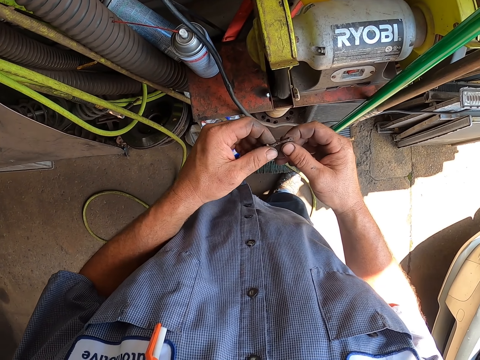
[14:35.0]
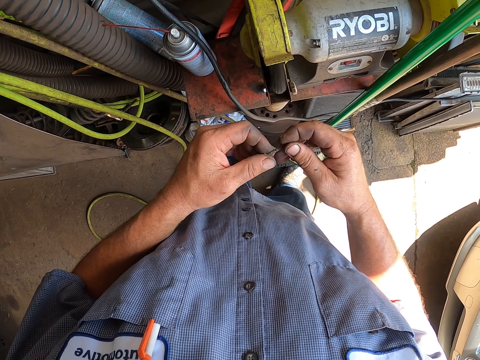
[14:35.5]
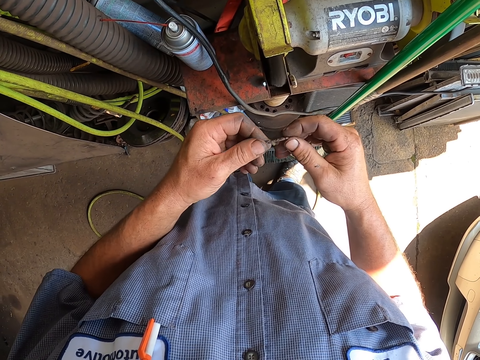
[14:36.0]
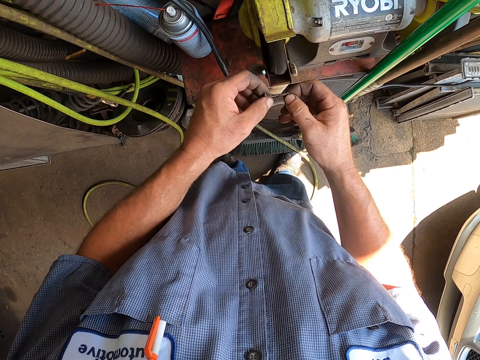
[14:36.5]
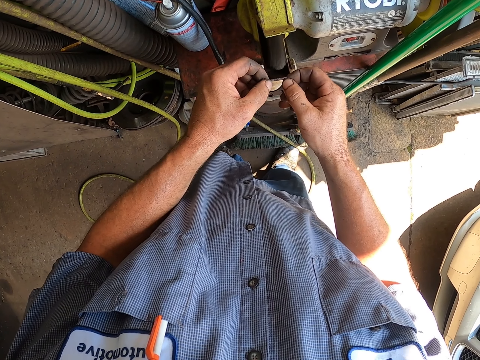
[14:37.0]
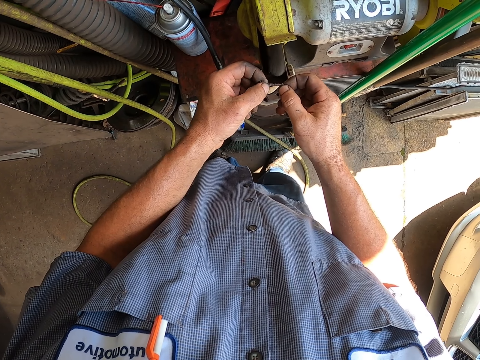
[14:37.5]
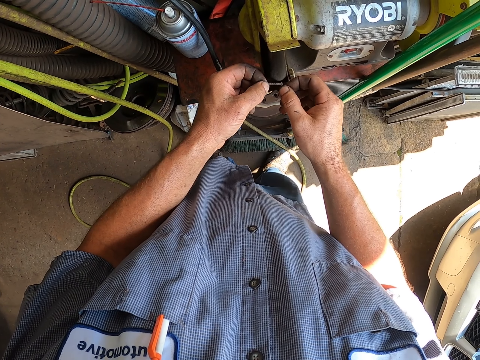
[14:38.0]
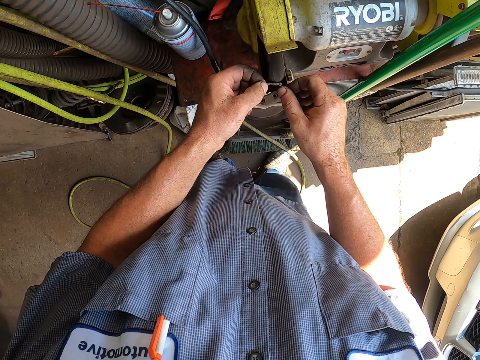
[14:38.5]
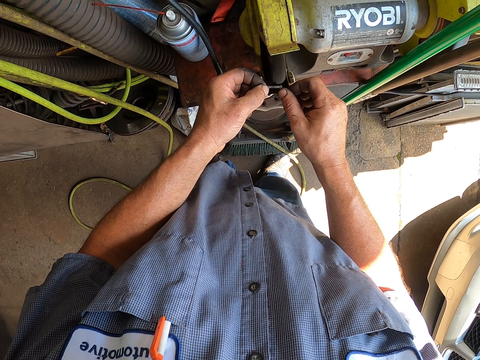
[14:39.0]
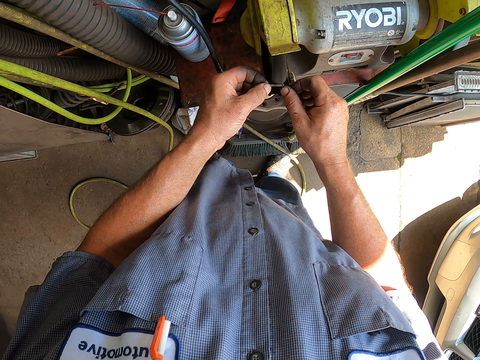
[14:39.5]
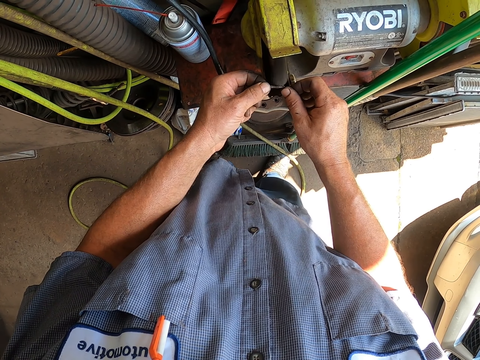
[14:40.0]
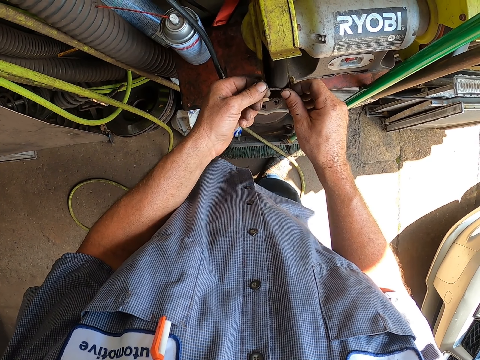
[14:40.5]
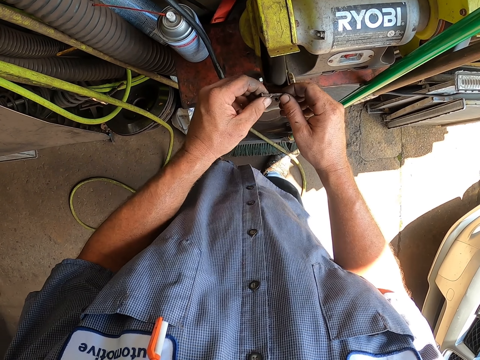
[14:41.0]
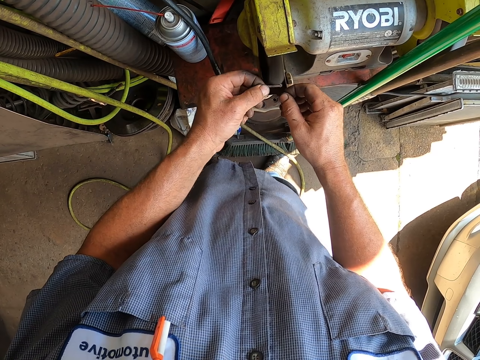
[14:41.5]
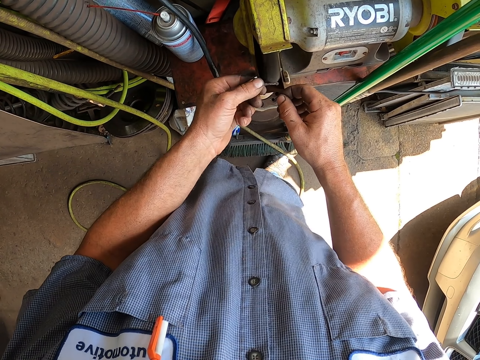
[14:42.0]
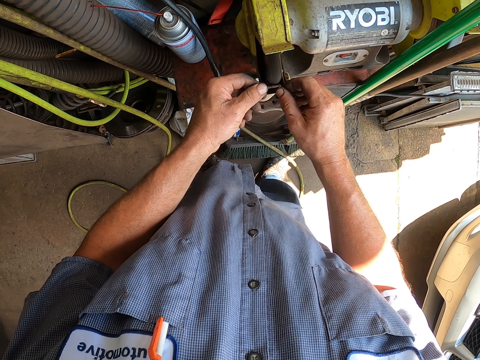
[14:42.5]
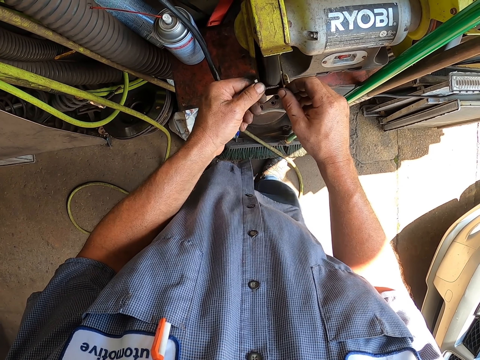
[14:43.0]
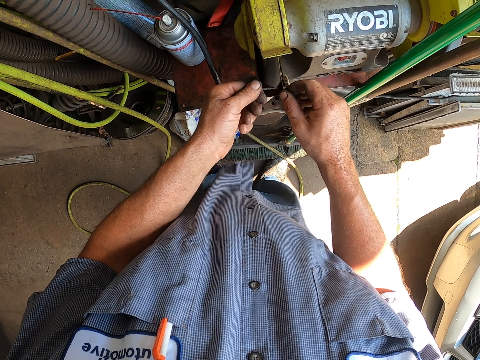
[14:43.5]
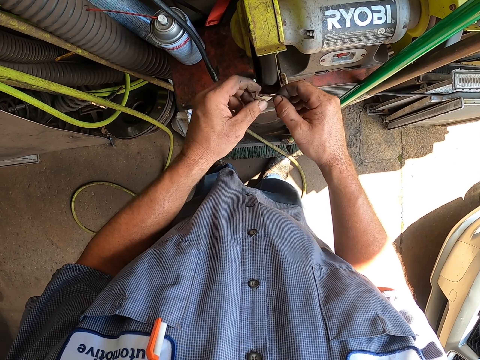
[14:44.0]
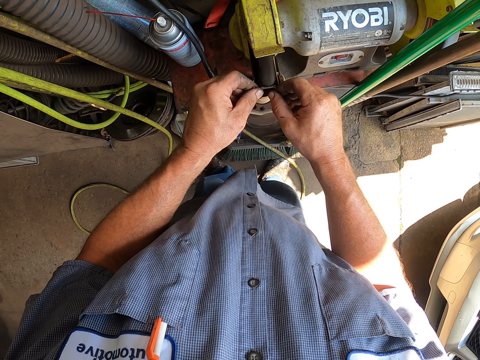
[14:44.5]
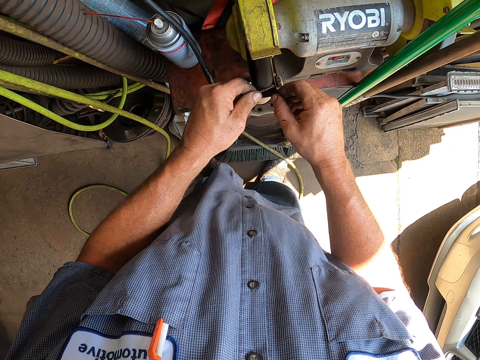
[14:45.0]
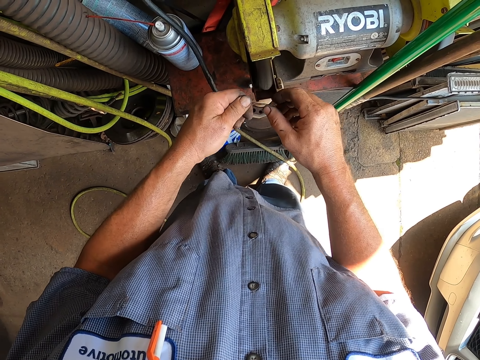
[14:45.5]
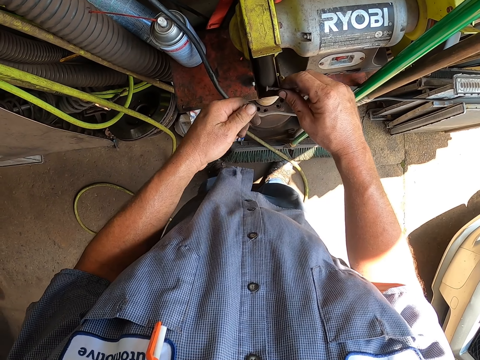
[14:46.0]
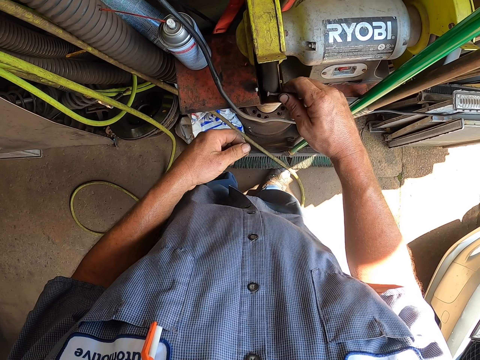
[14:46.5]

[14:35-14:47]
The camera wearer sharpens a bolt on a grinder. They put a nail in the machine.

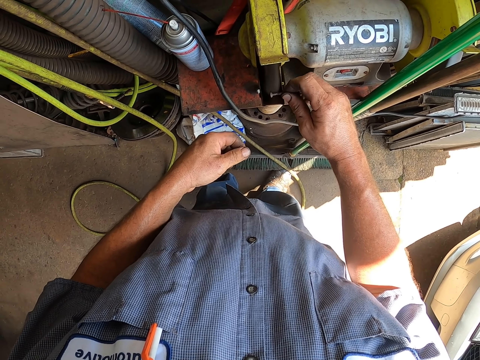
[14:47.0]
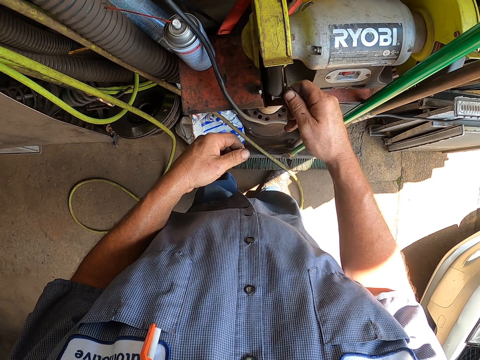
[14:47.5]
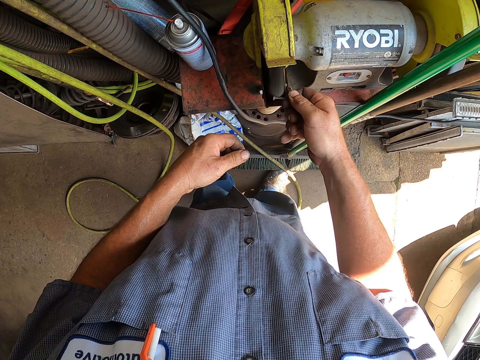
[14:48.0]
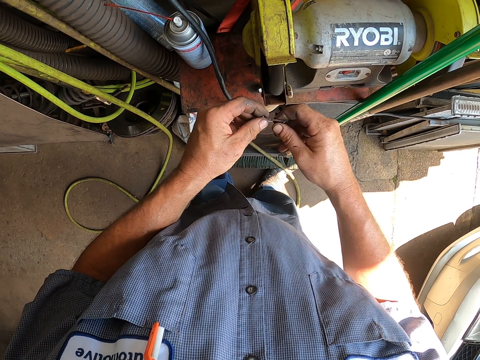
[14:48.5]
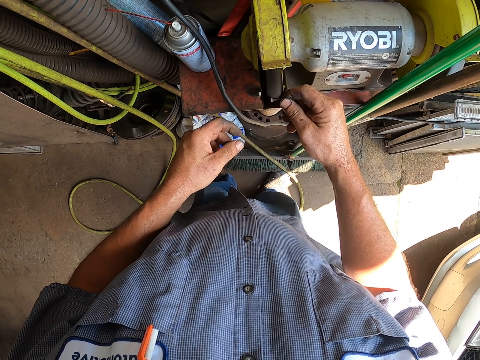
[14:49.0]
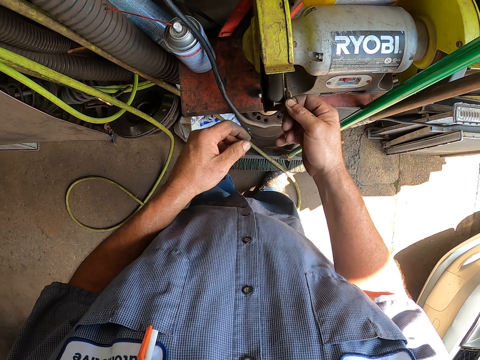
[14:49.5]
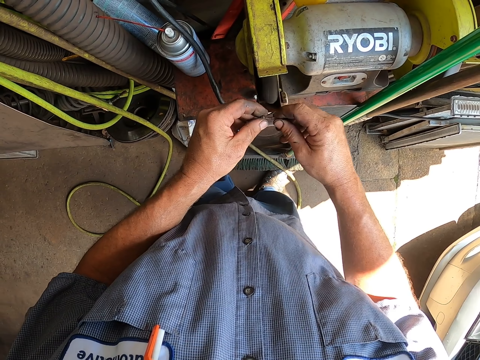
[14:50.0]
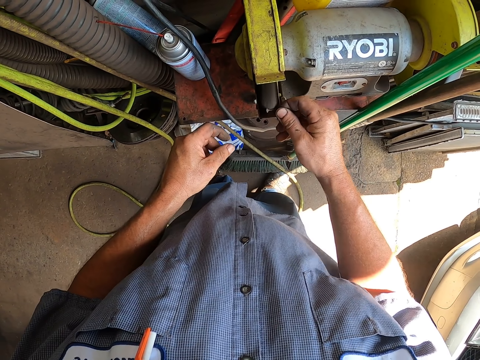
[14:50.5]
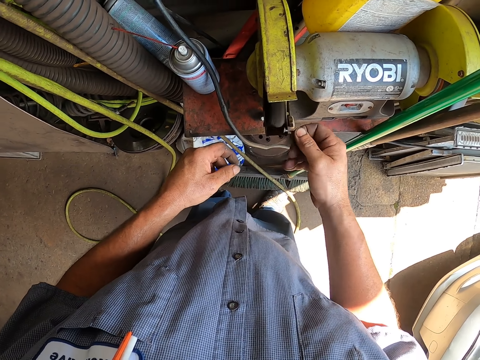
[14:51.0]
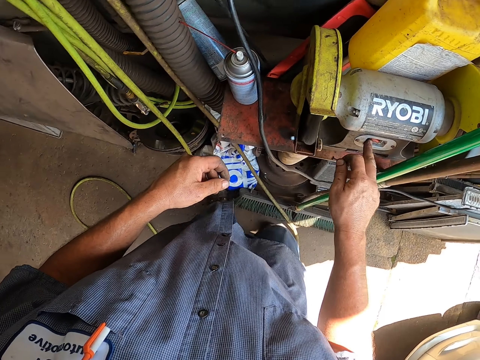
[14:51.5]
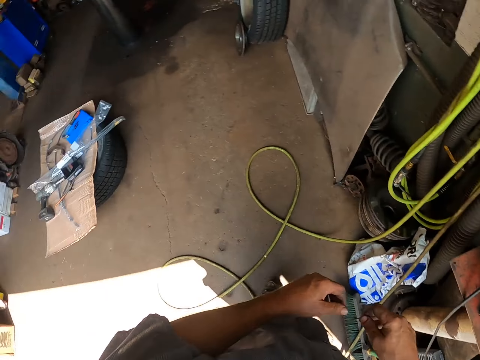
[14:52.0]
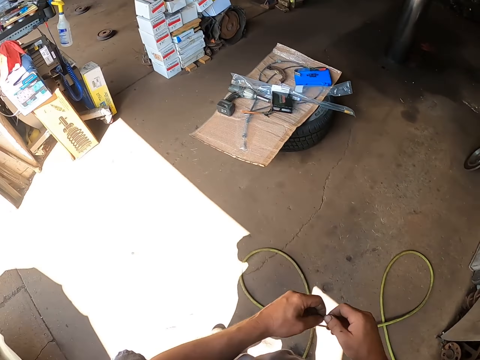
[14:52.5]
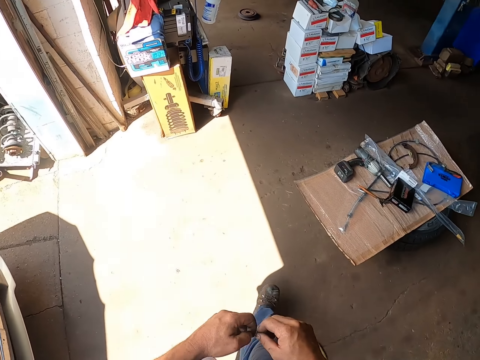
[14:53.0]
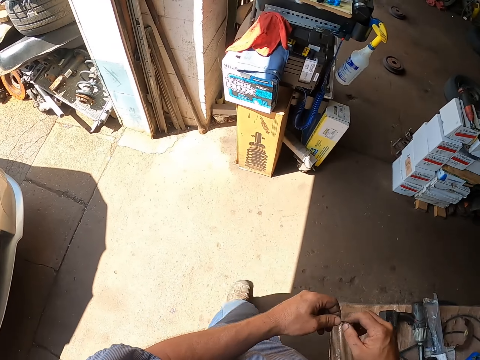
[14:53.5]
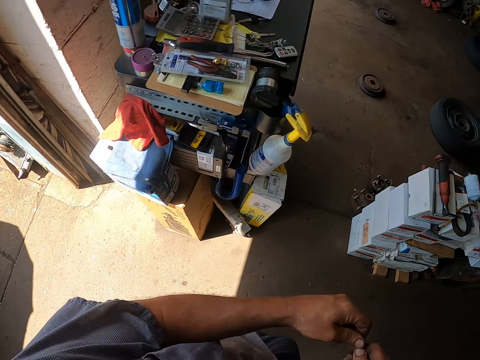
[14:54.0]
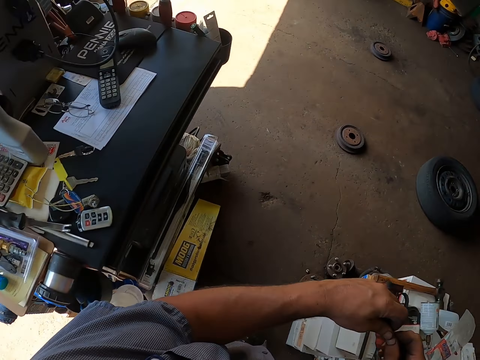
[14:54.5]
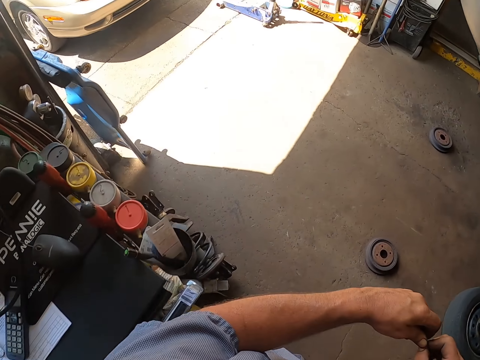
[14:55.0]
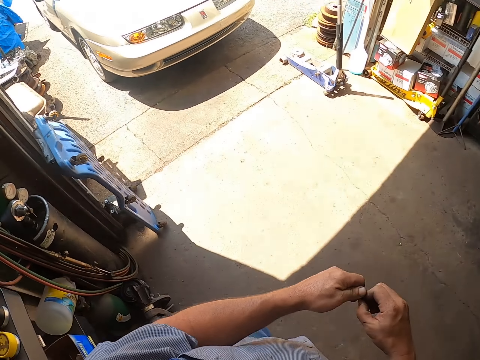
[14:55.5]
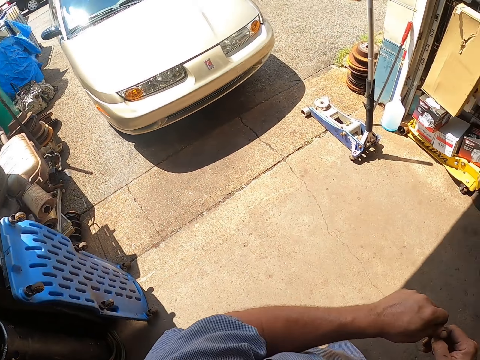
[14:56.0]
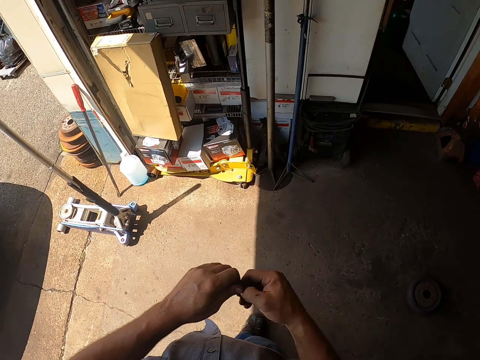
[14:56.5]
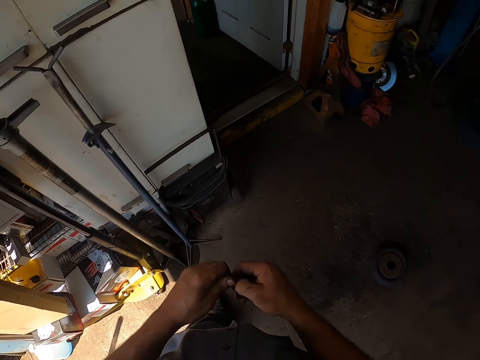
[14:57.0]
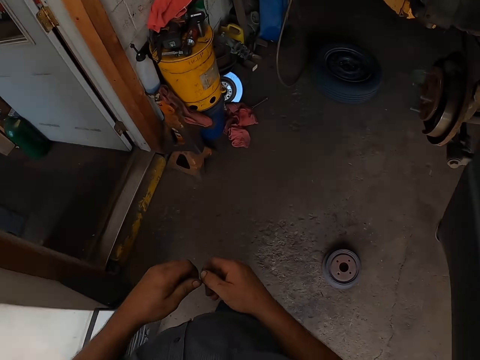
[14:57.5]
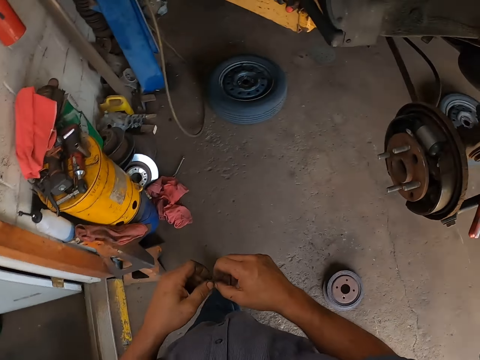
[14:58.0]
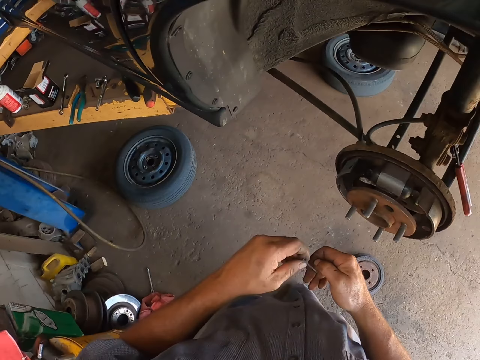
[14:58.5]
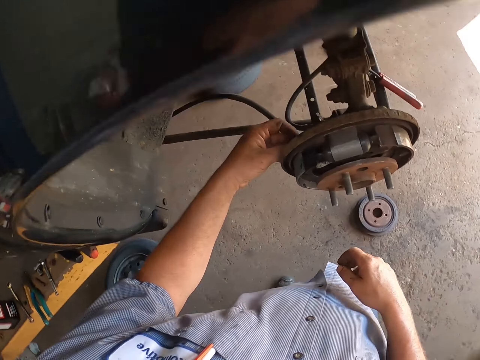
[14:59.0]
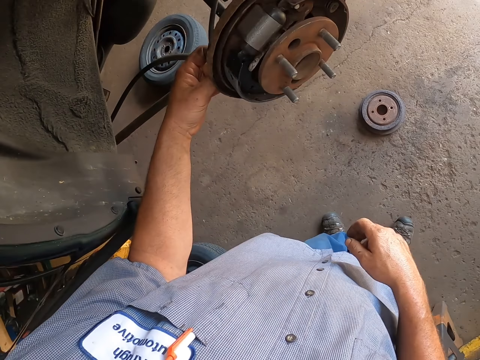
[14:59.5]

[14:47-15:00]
The camera wearer turns off the grinder. They turn in a garage. They walk in the garage. They hold metal. They fix a bolt onto a brake lining.

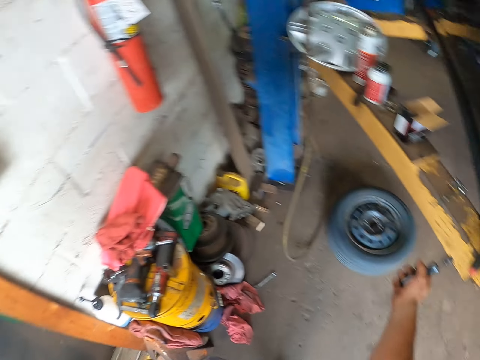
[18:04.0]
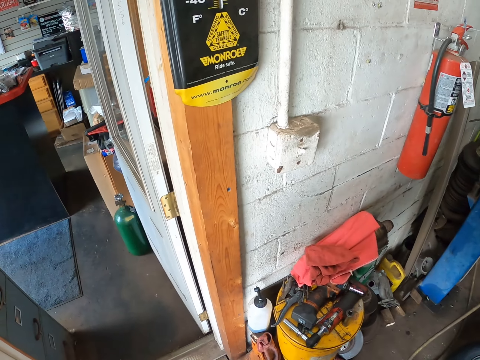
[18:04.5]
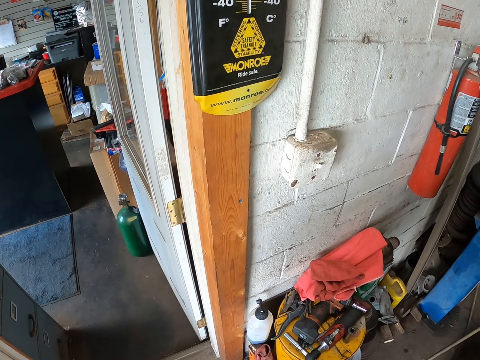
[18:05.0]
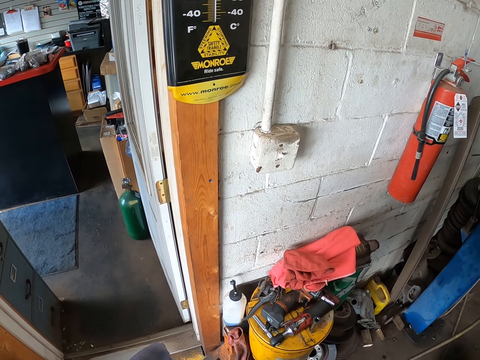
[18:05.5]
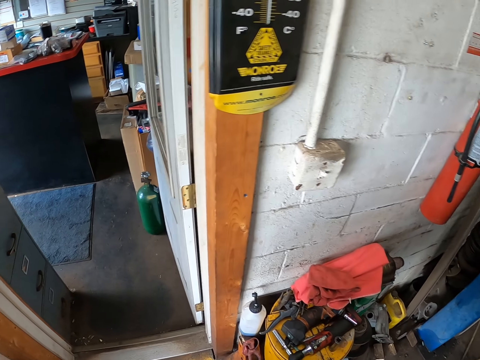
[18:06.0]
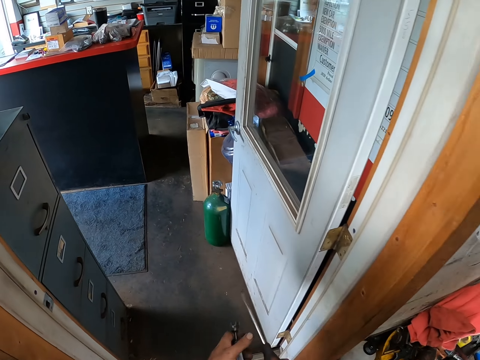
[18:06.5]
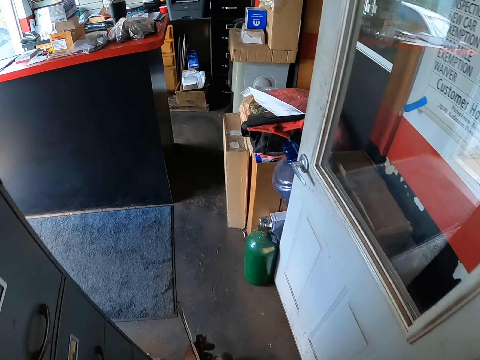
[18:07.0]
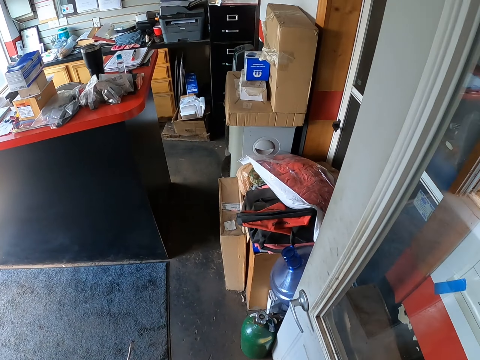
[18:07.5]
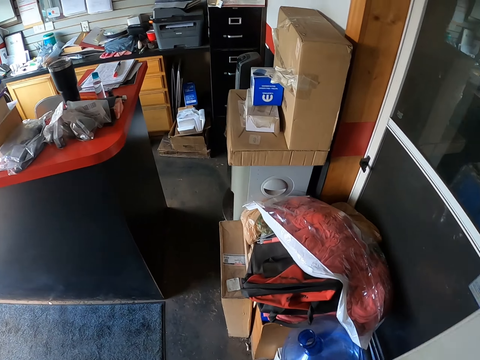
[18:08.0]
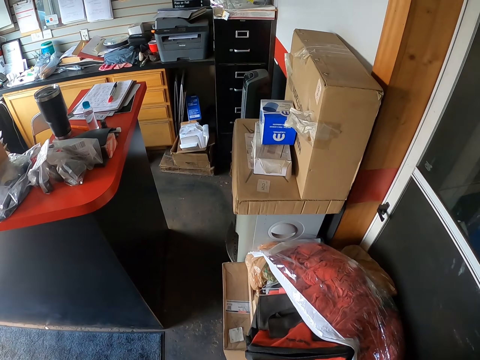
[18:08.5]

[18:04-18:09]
The camera wearer picks pliers on a shelf. They pick a screwdriver. They turn in a garage. They walk in the garage. They enter an office.
